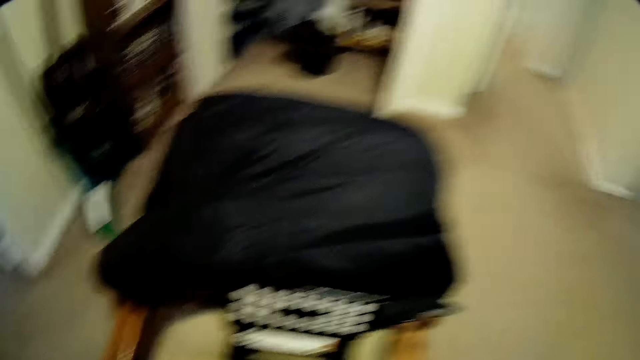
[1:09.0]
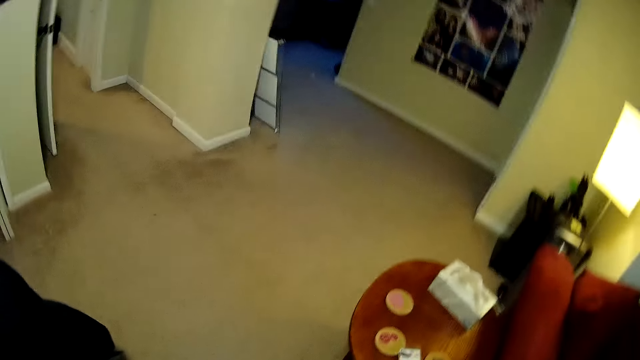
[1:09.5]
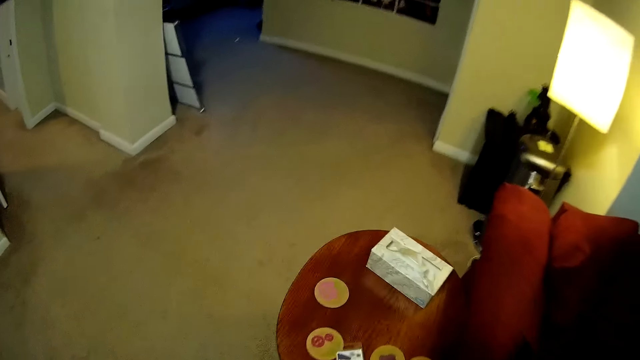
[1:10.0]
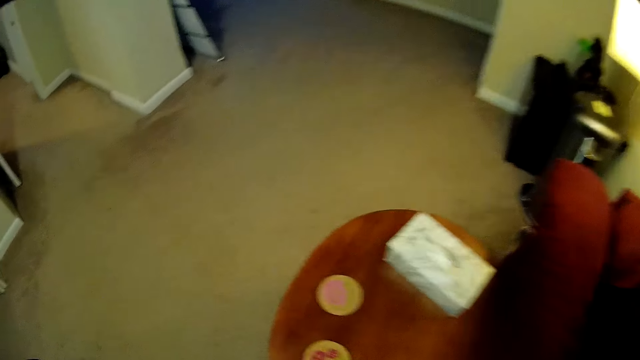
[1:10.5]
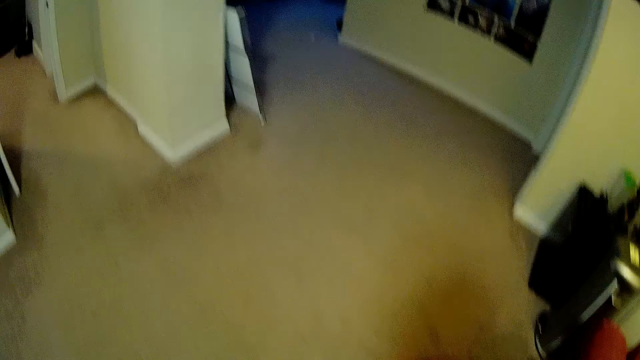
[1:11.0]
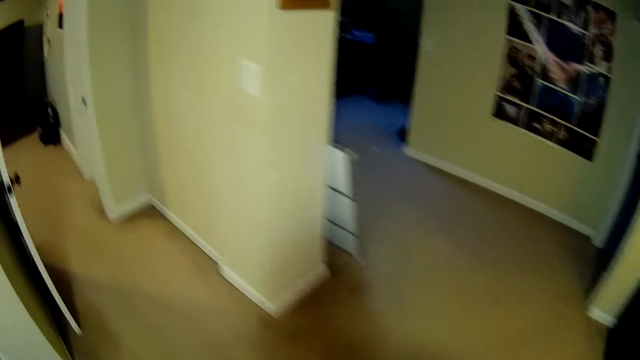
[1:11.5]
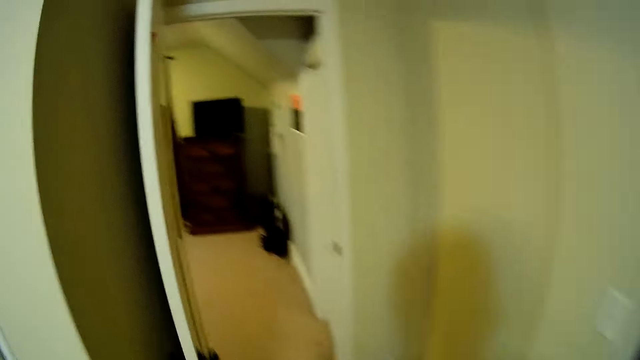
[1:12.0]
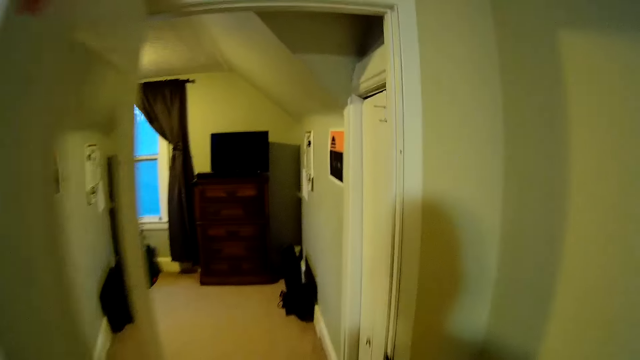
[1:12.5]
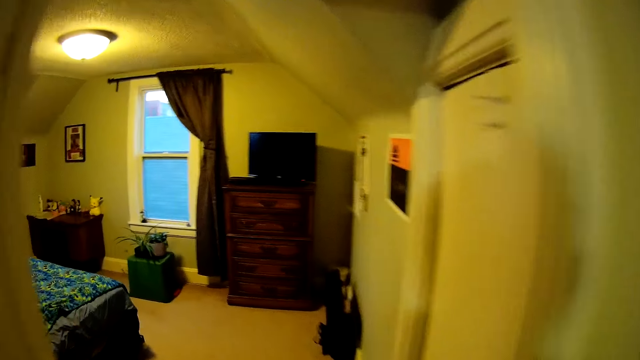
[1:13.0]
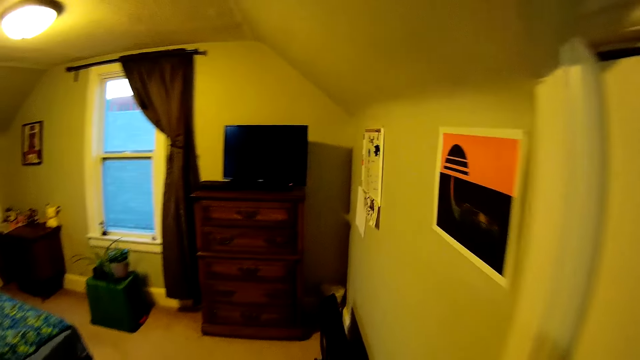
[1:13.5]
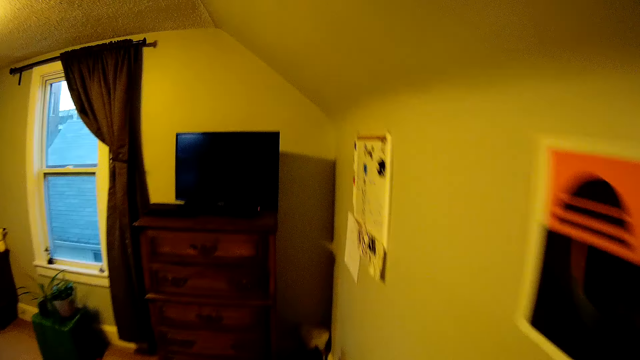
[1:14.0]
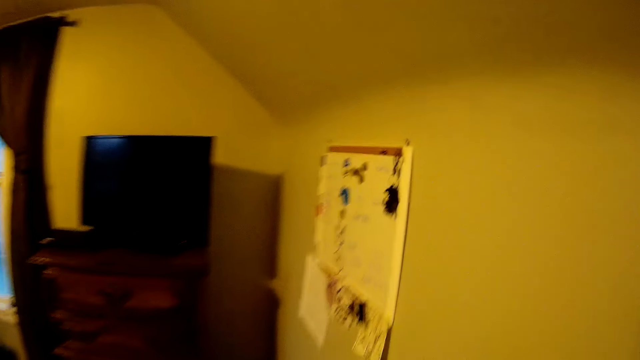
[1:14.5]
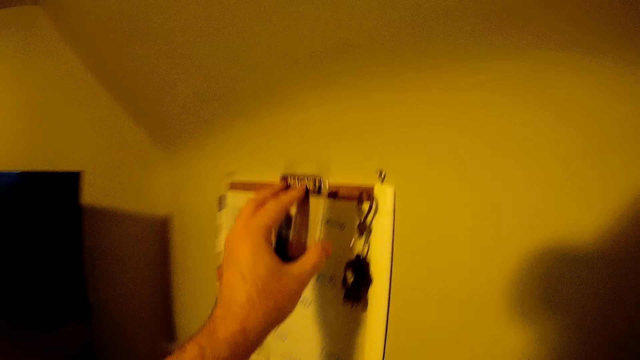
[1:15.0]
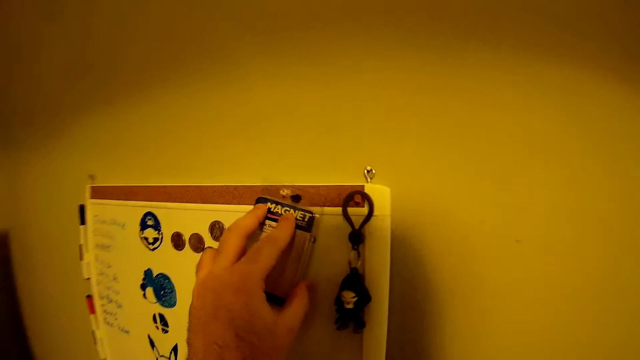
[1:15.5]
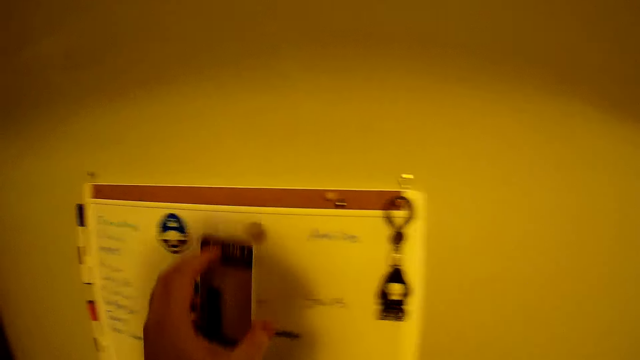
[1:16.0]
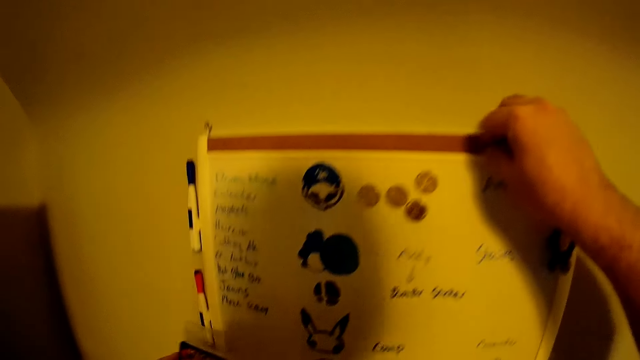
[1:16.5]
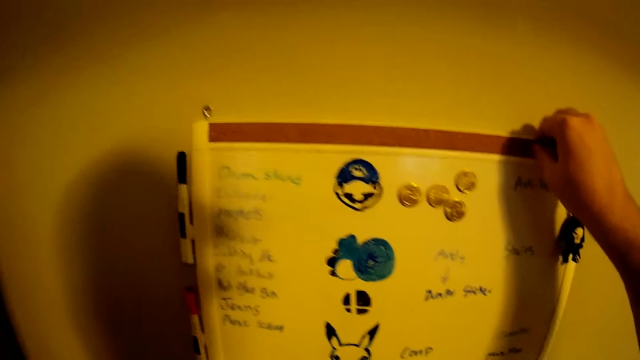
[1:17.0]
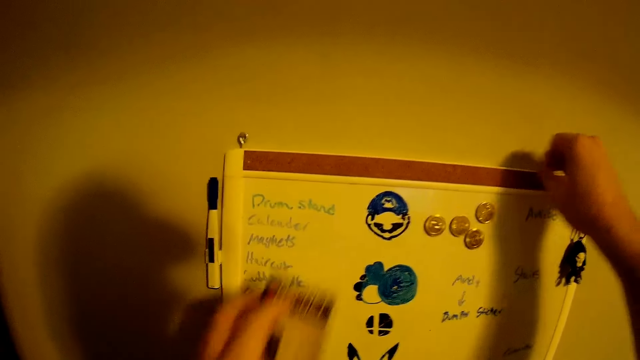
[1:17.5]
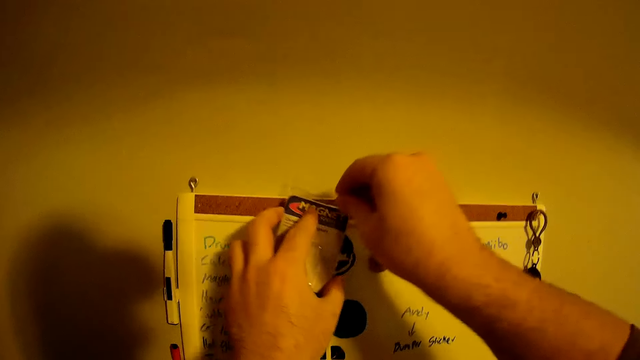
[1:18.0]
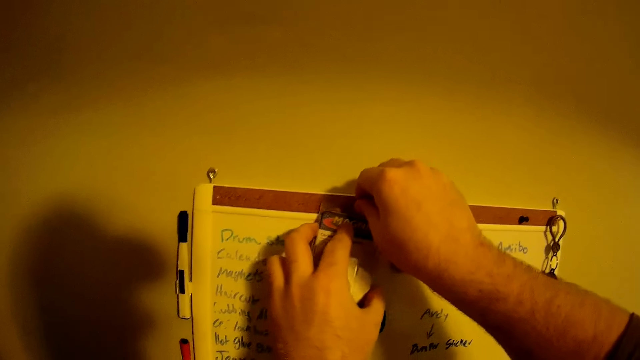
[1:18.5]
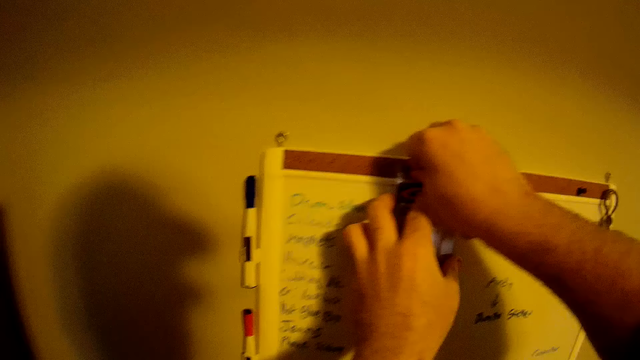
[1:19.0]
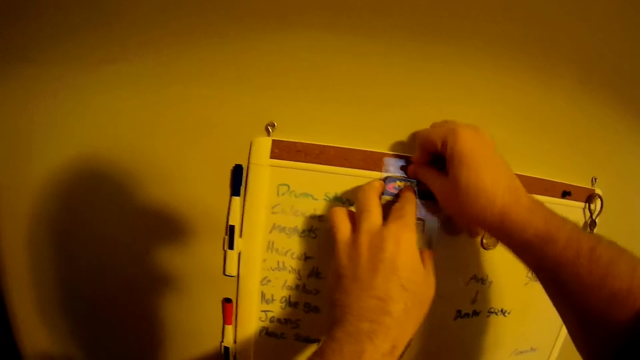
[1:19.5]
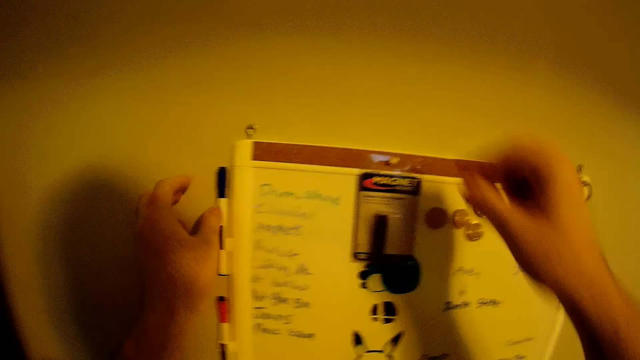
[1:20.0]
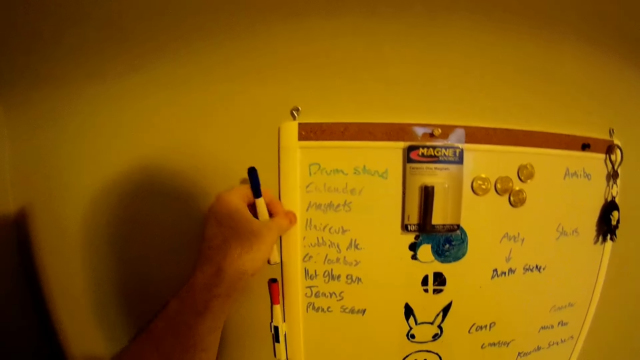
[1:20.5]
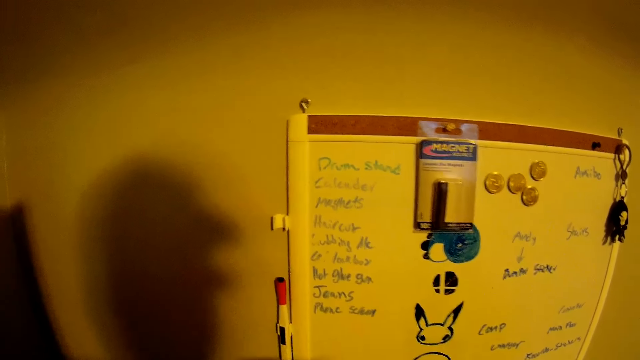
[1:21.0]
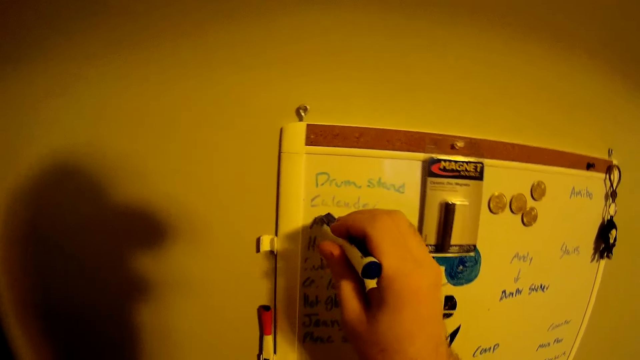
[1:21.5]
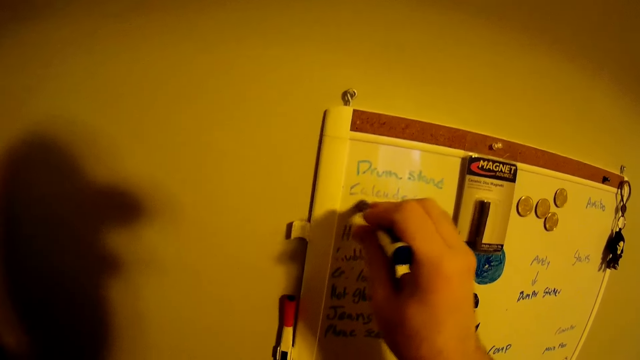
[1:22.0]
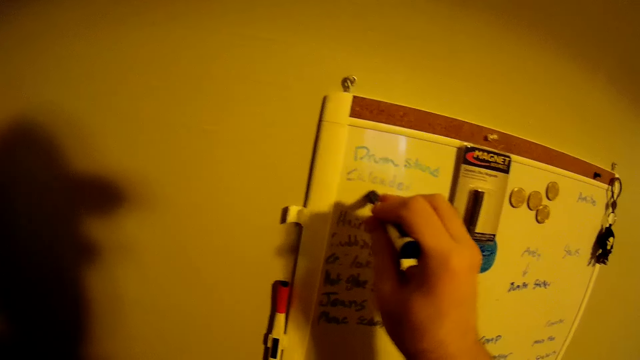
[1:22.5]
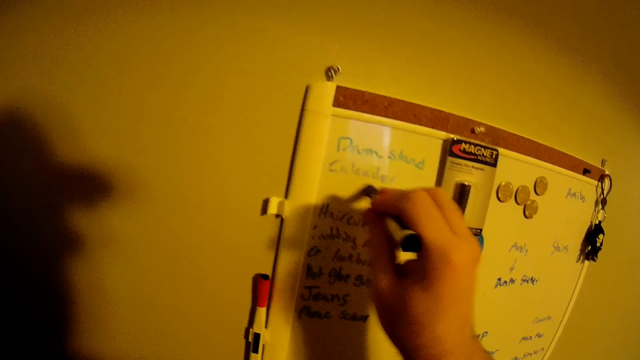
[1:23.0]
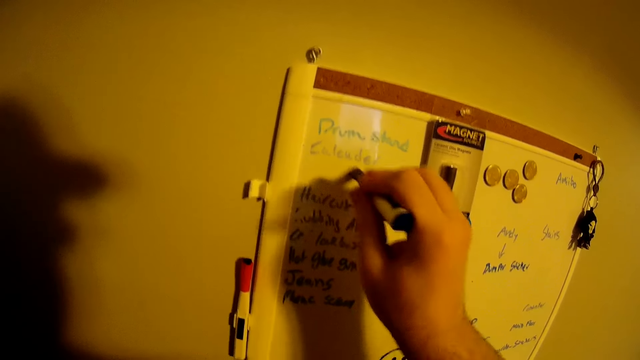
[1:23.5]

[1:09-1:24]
The camera wearer puts a plastic tool on the chair. They remove something in the bag. They turn around. They walk into the bedroom. They remove a pin on the board. They pin a magnet case on the board. They take a marker pen. They take an eraser.

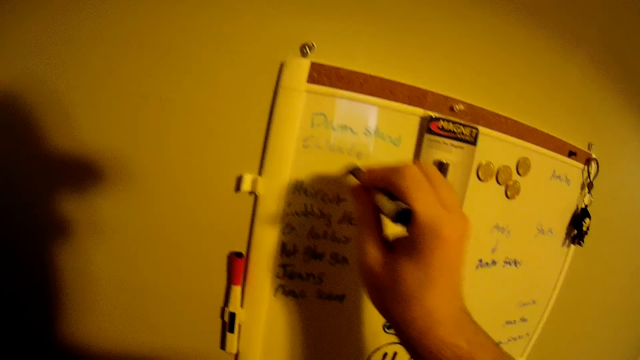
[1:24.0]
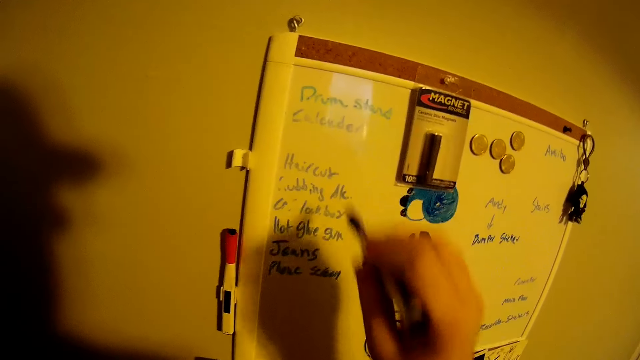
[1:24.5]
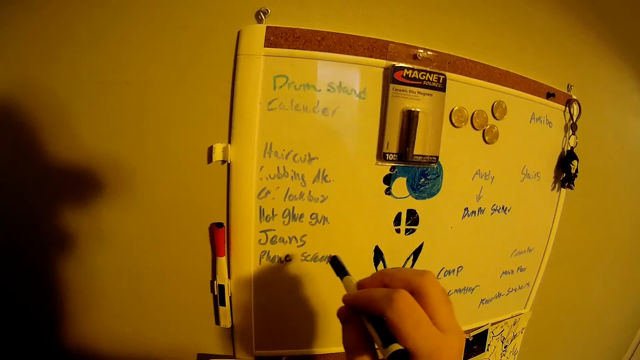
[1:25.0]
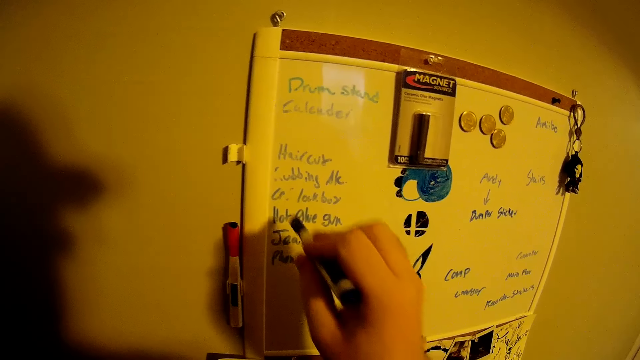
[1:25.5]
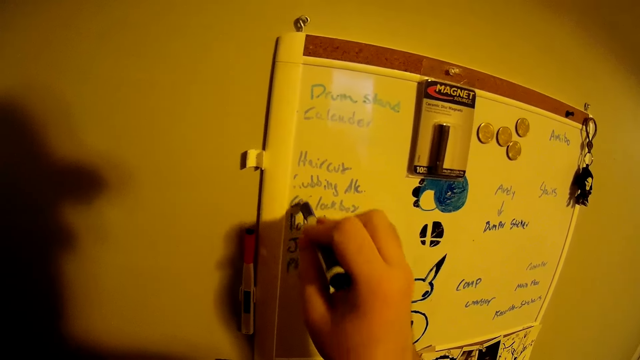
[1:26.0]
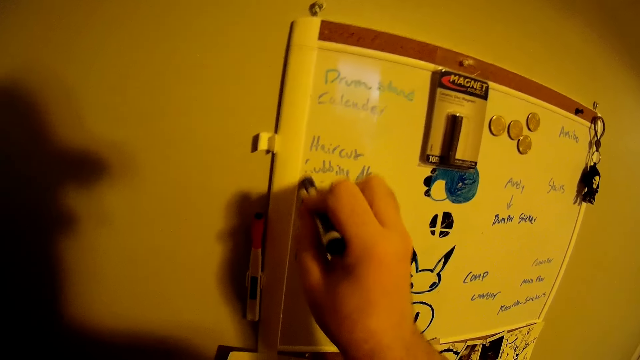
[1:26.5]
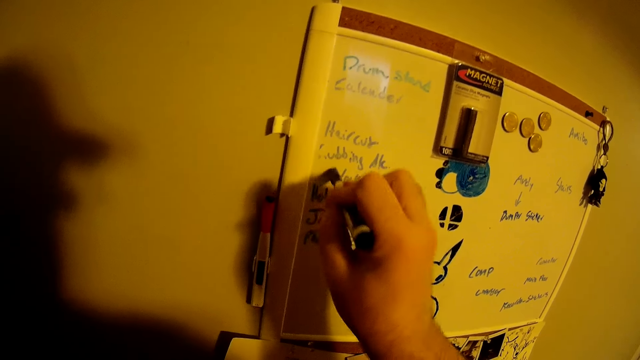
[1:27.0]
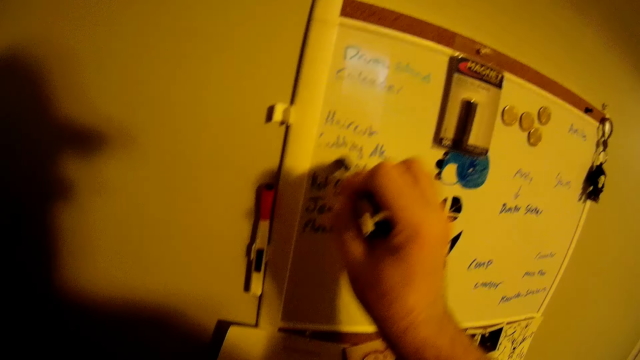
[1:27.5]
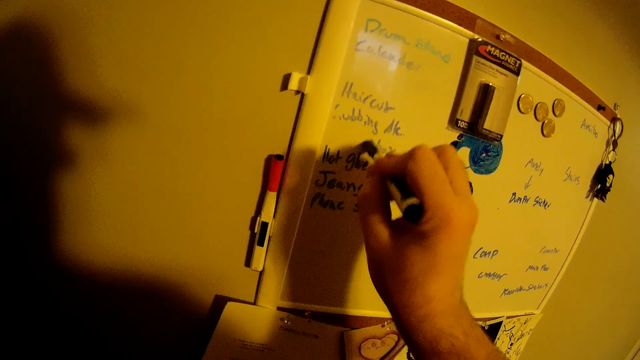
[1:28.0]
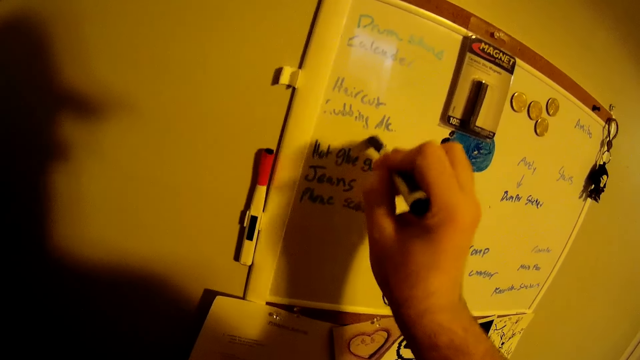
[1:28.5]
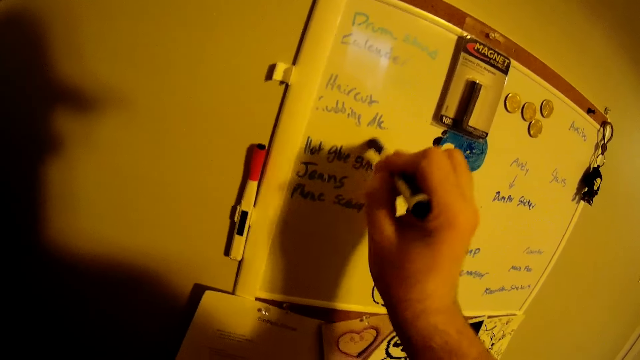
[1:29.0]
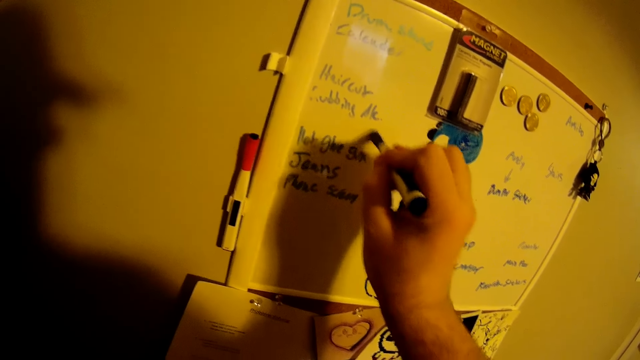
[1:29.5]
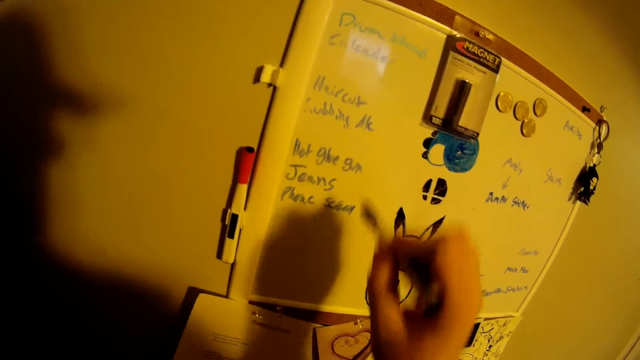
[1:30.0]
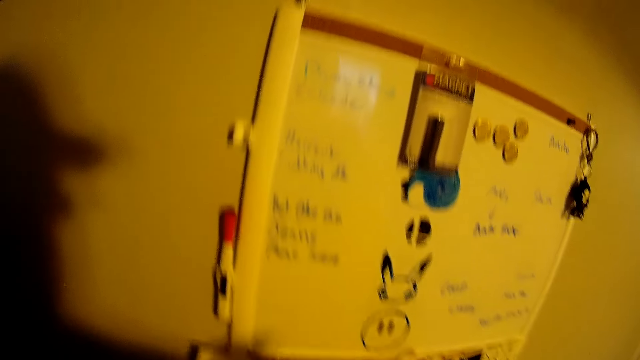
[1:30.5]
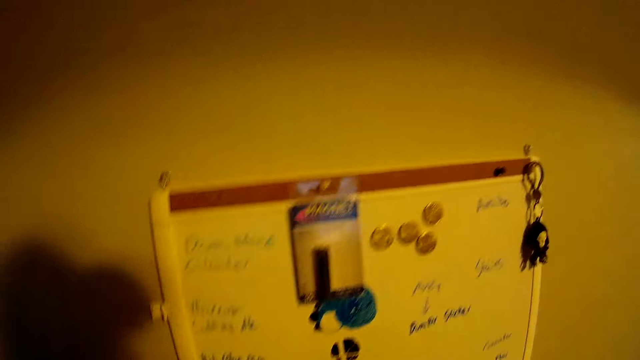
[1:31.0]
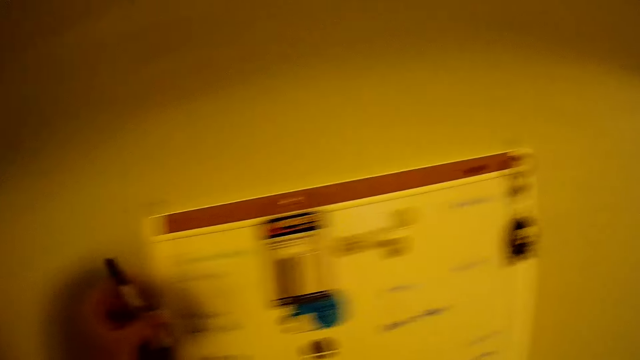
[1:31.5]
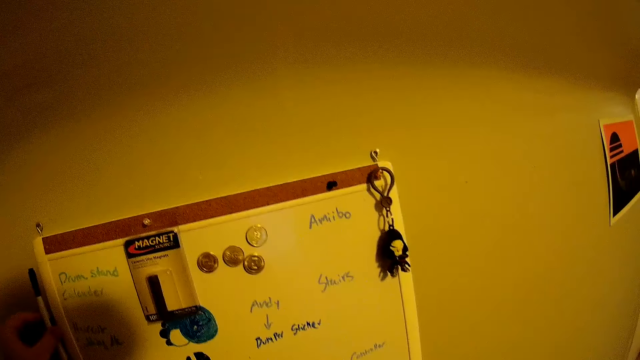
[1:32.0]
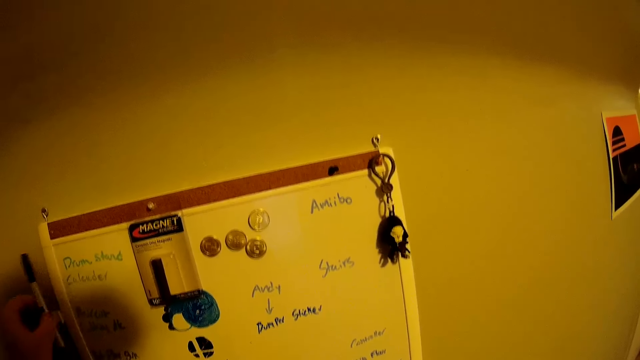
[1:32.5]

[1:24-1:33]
The camera wearer erases on the board. They put the marker pen on the board holder.
